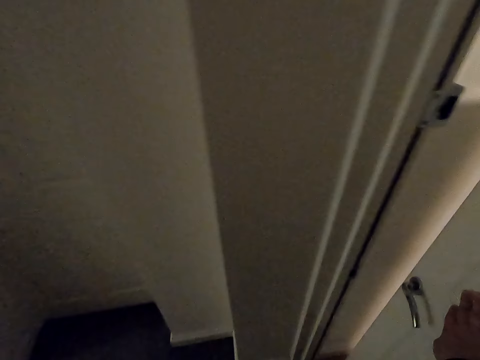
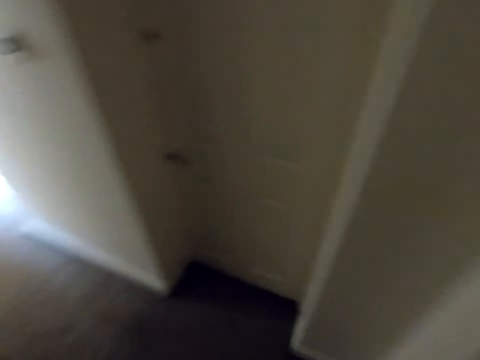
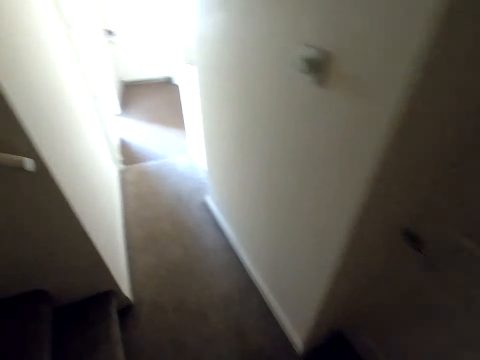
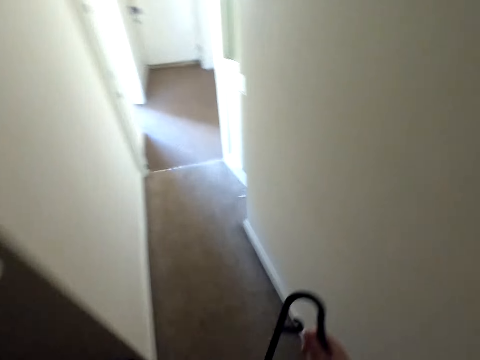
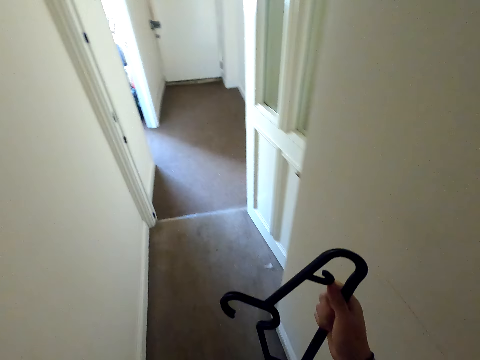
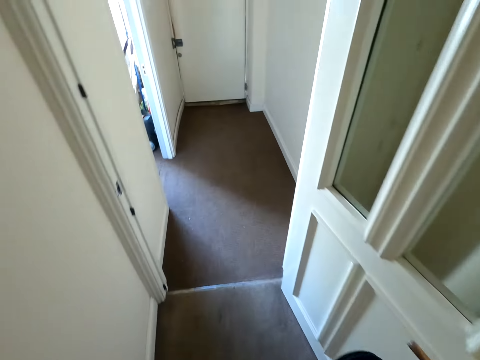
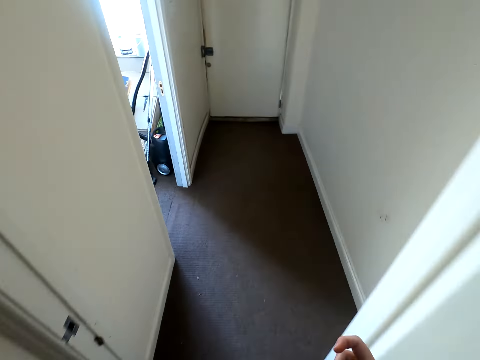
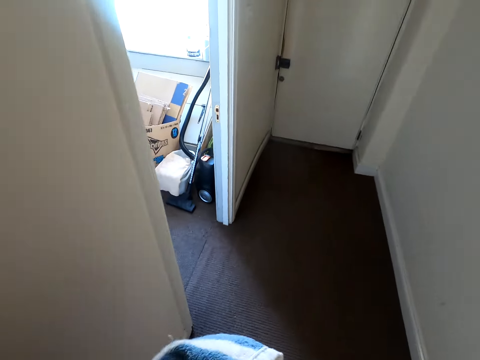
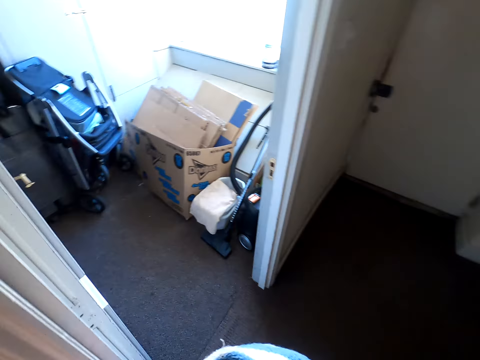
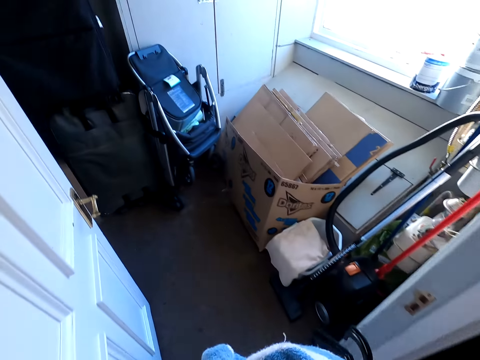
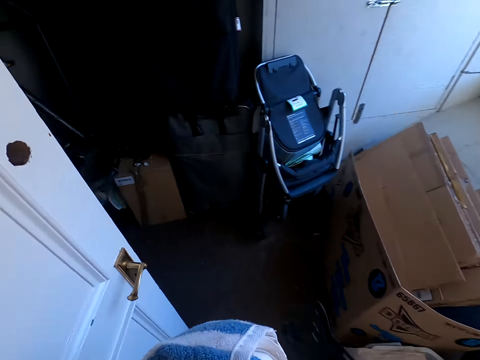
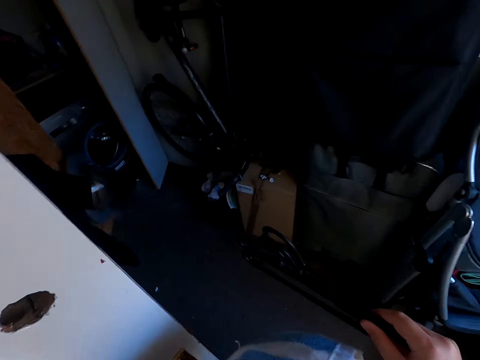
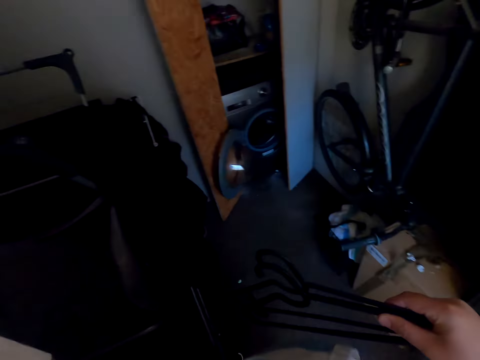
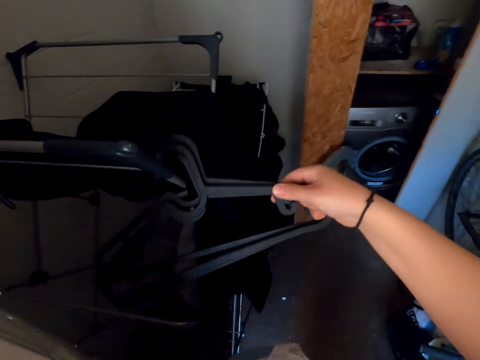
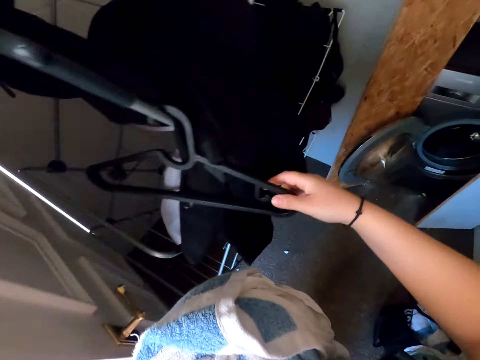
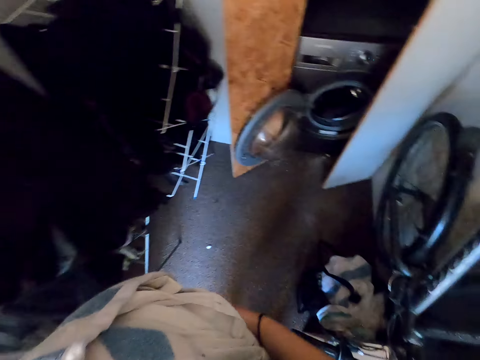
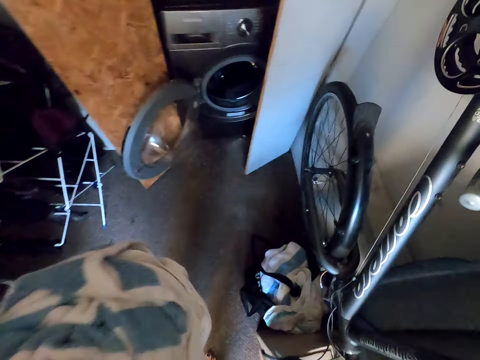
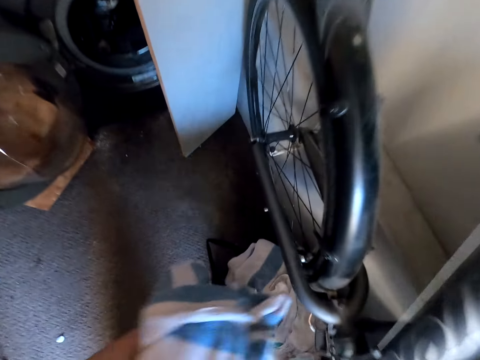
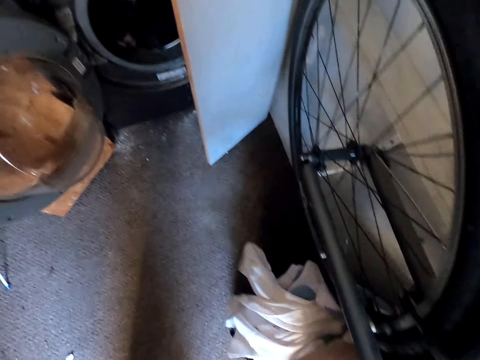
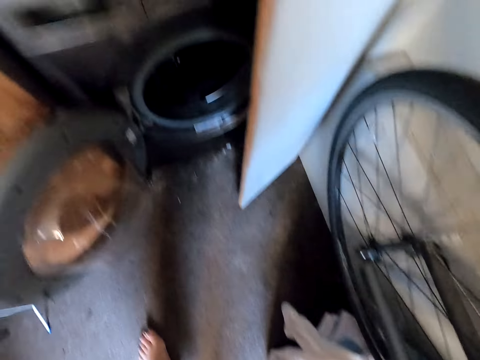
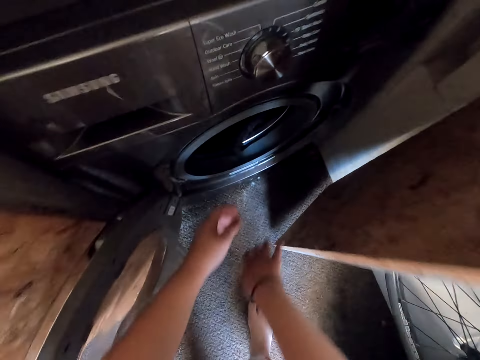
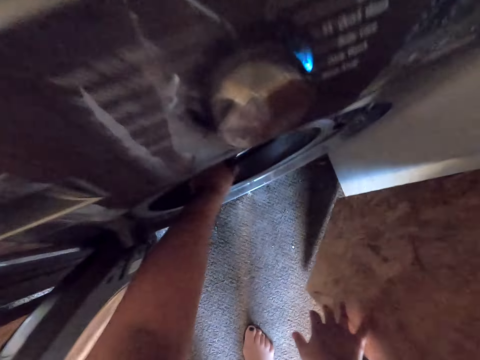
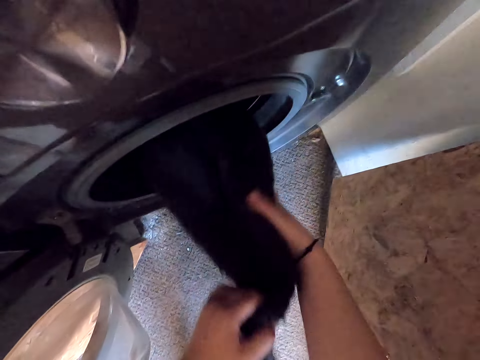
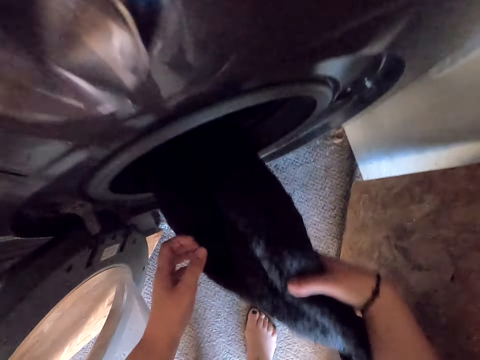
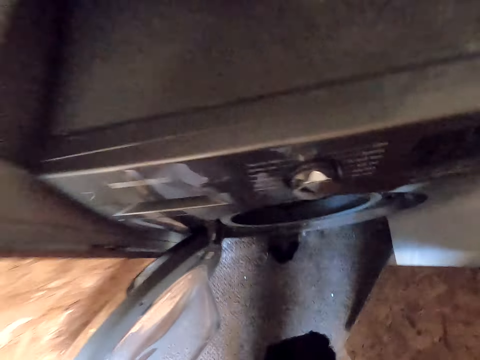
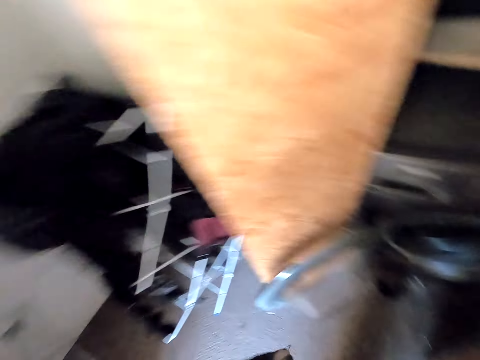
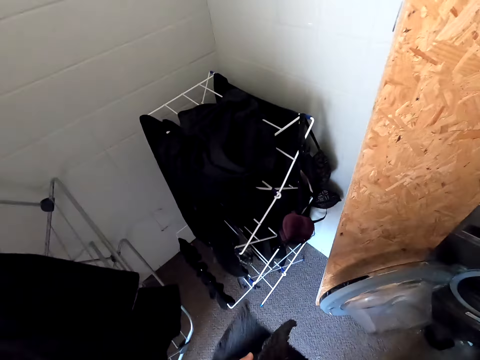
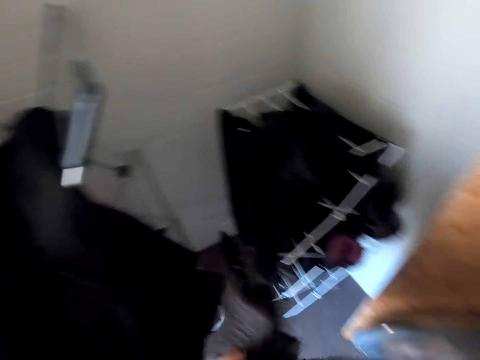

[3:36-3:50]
The camera wearer closes the door. They put the hangers on the drying rack. They put the towel down. They pick a cloth from the washing machine.

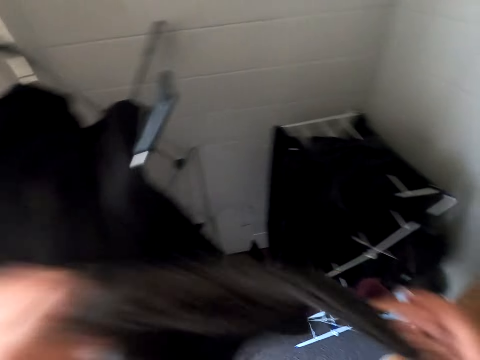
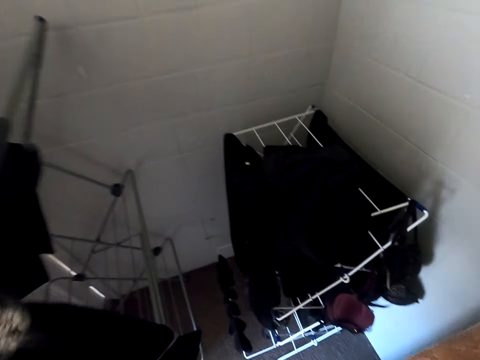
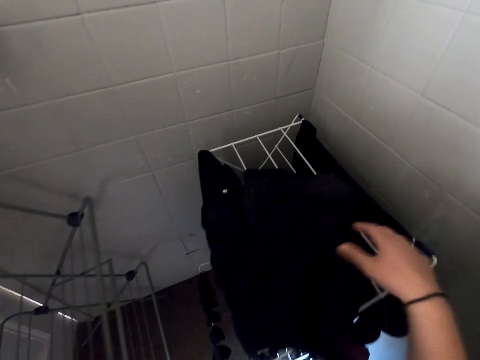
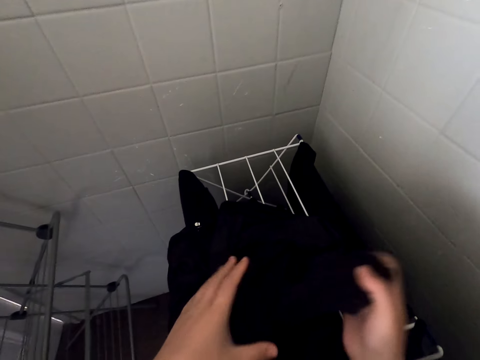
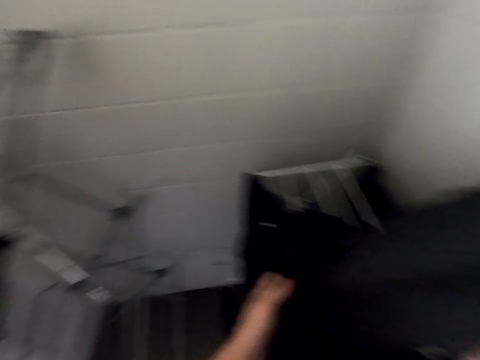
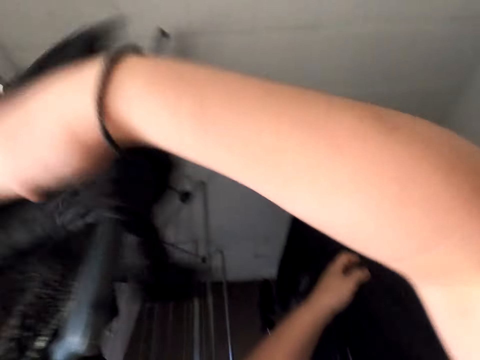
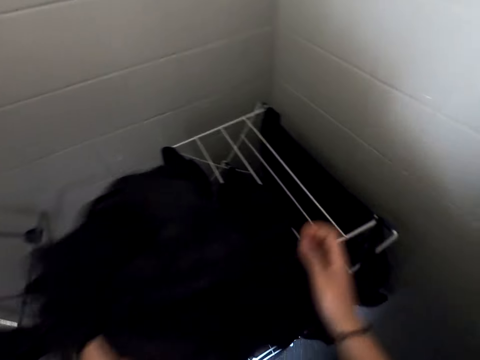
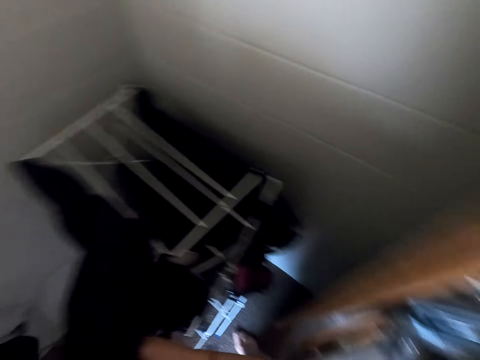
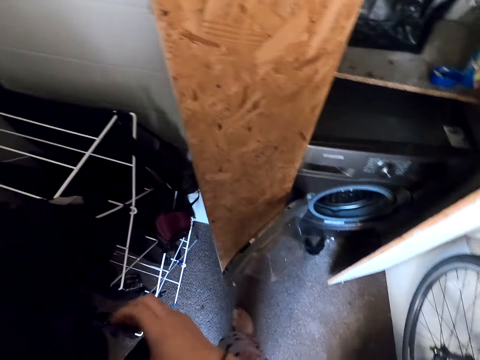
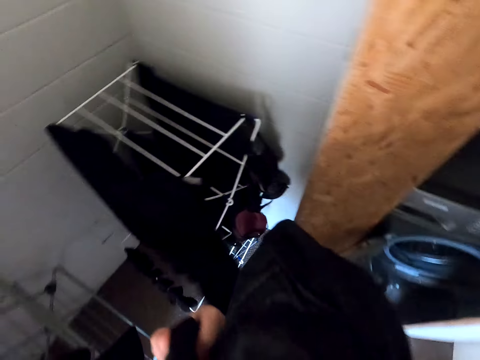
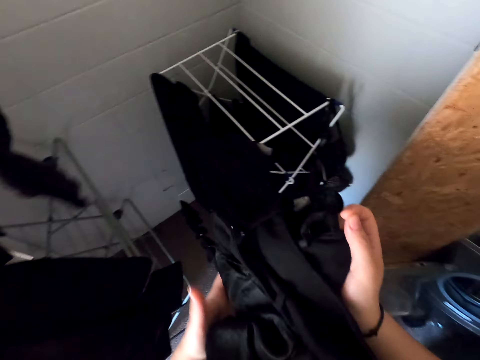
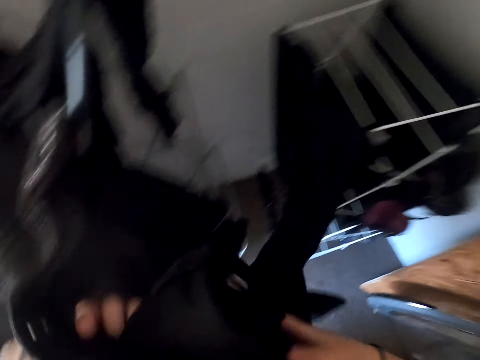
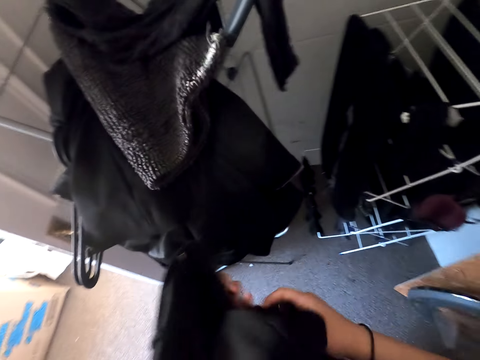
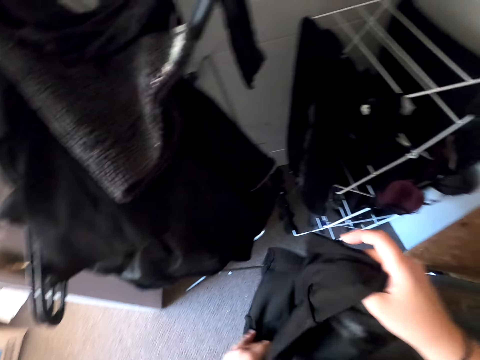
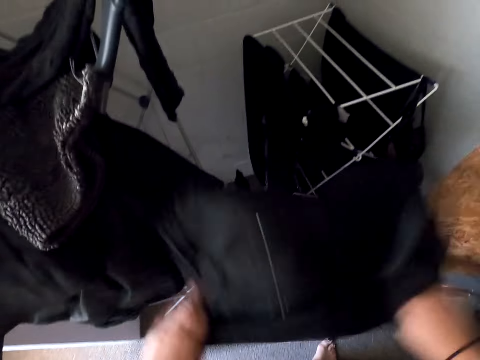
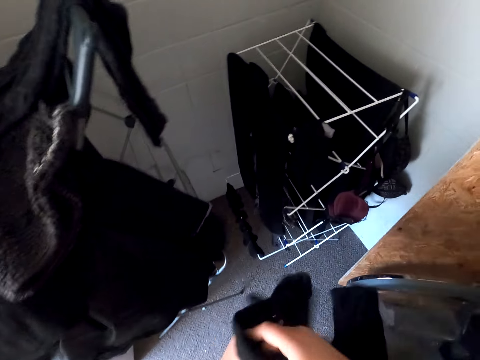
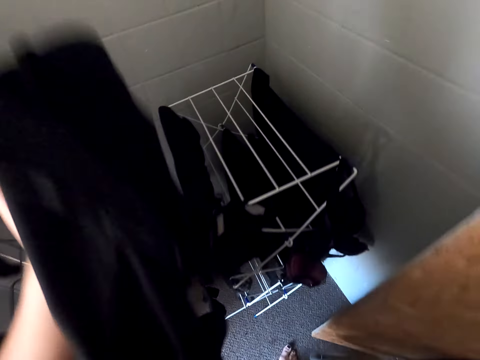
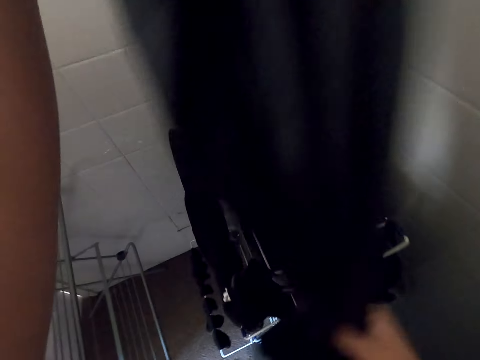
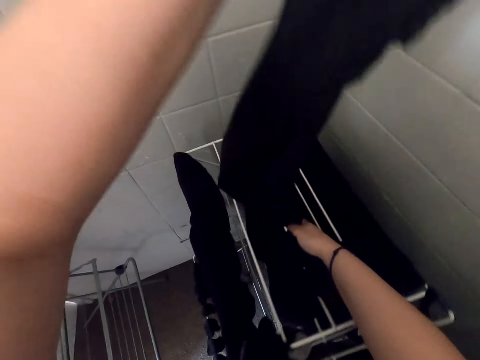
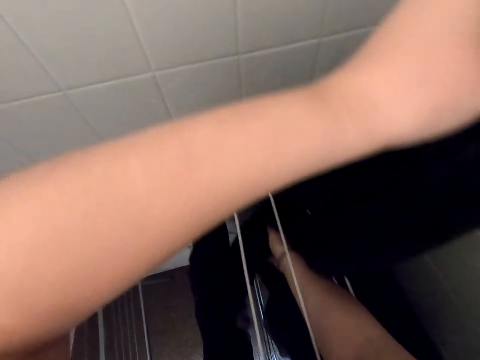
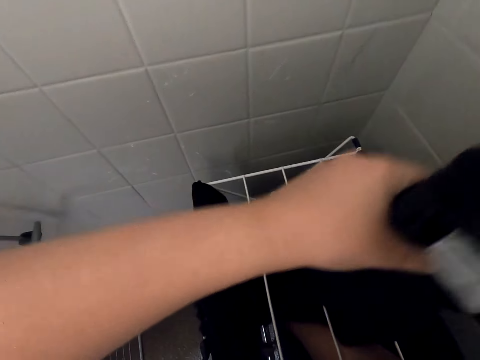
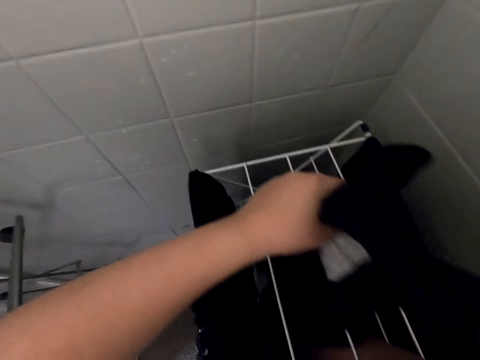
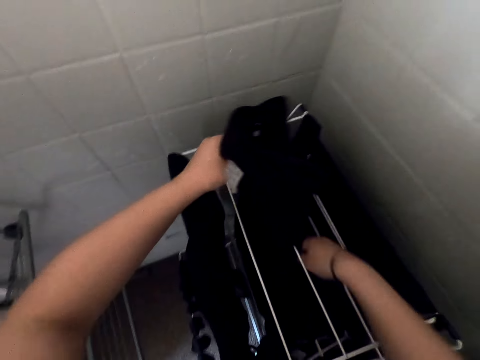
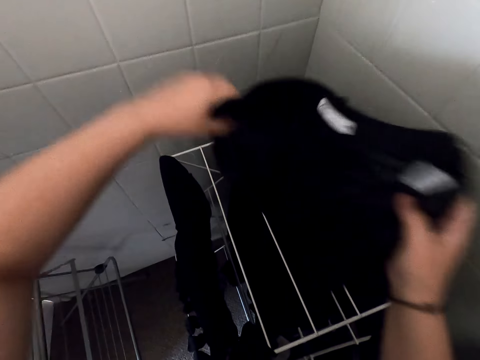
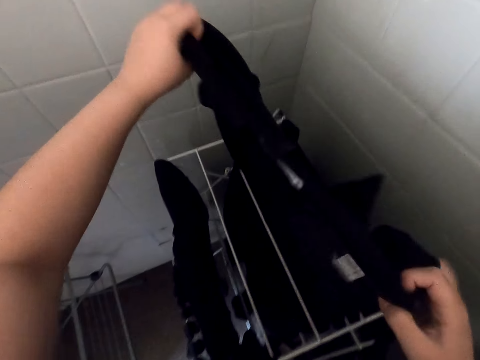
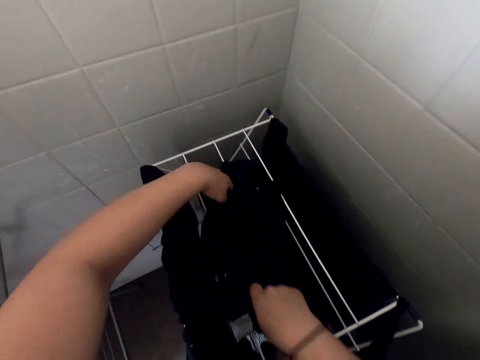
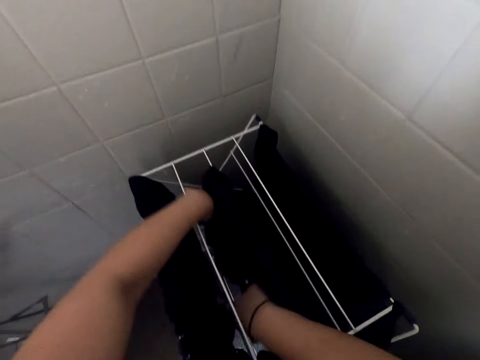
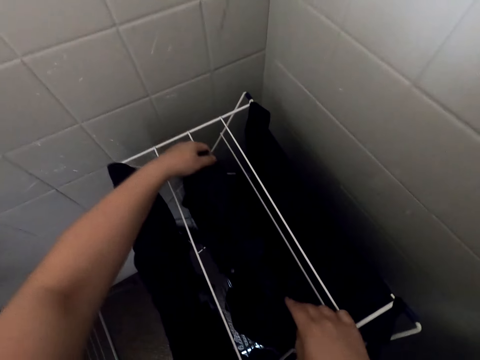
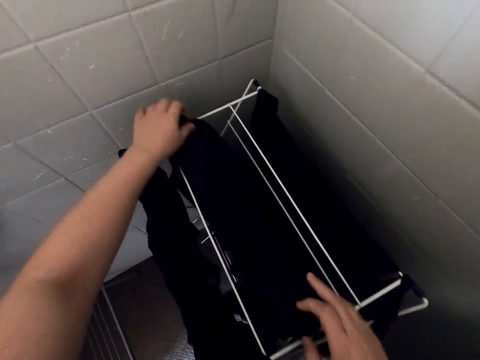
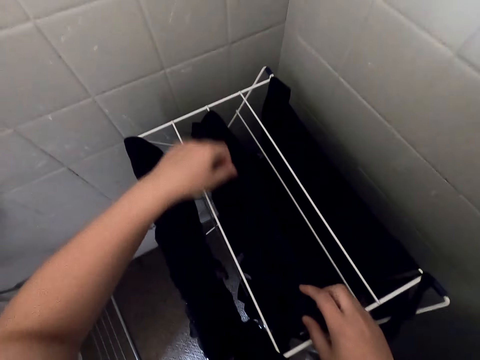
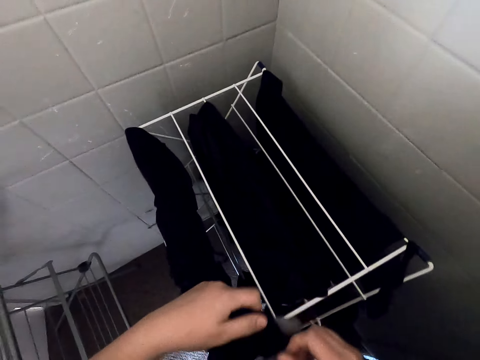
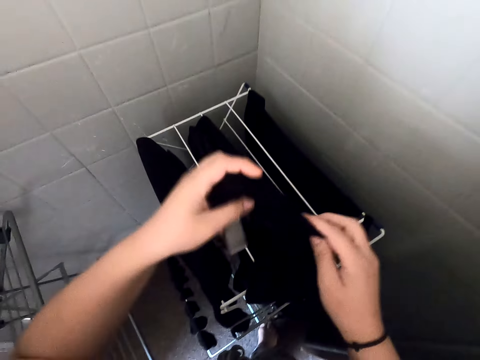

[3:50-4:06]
The camera wearer straightens the cloth and puts the cloth on the drying rack. They pick a towel. They put the towel on the drying rack. They pick a trouser. They hang the clothes in the hanger stand. They straighten the trouser. They hang the trouser on the drying rack.
